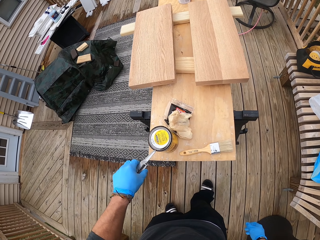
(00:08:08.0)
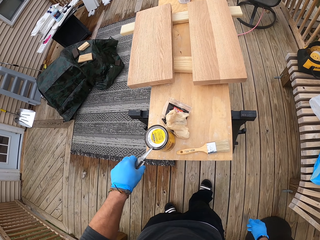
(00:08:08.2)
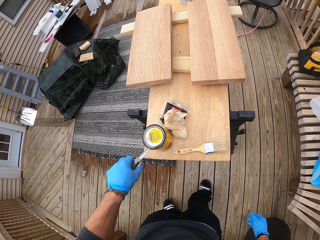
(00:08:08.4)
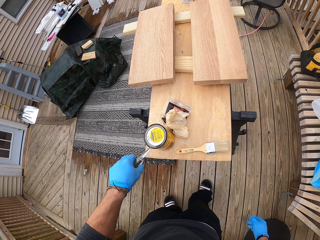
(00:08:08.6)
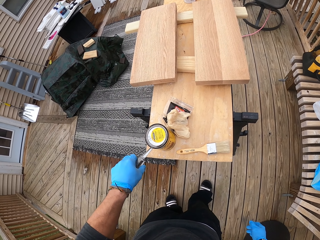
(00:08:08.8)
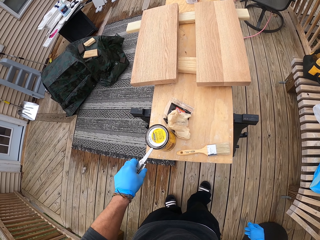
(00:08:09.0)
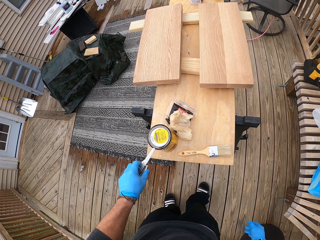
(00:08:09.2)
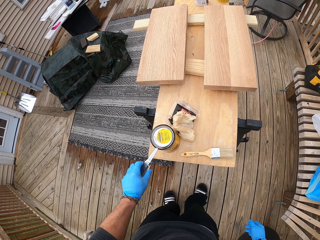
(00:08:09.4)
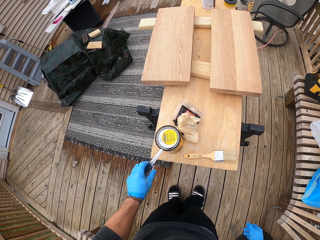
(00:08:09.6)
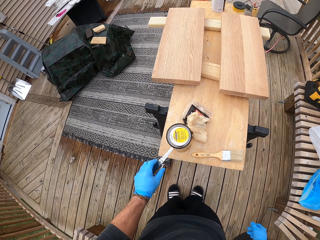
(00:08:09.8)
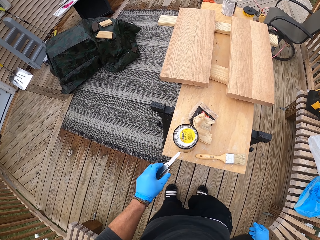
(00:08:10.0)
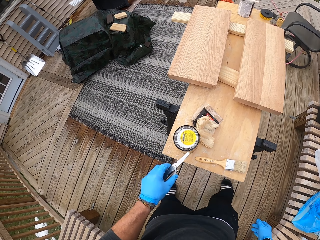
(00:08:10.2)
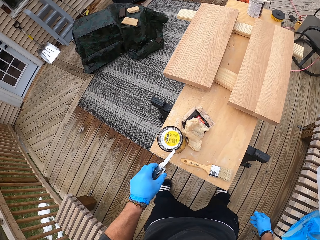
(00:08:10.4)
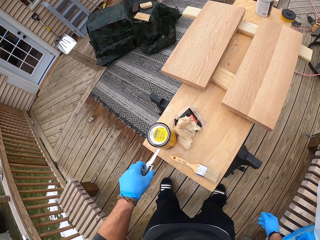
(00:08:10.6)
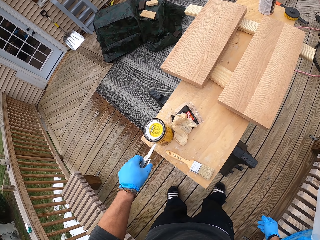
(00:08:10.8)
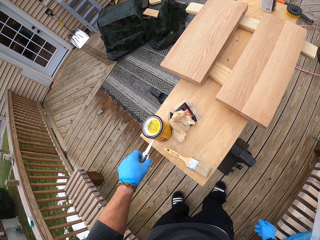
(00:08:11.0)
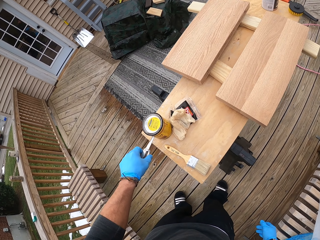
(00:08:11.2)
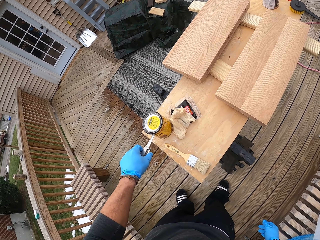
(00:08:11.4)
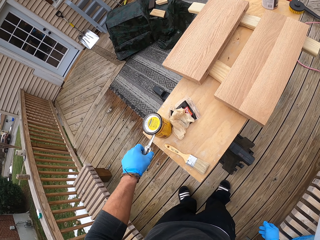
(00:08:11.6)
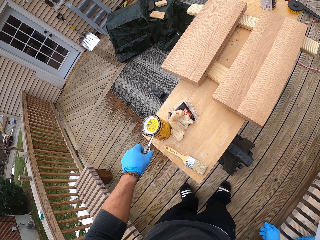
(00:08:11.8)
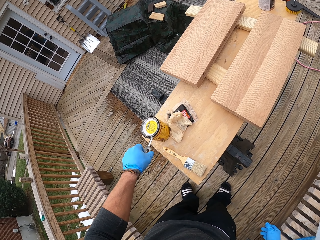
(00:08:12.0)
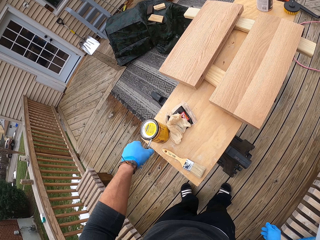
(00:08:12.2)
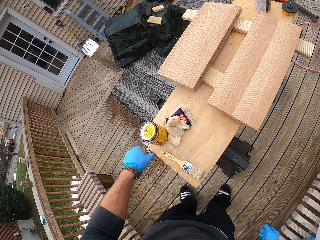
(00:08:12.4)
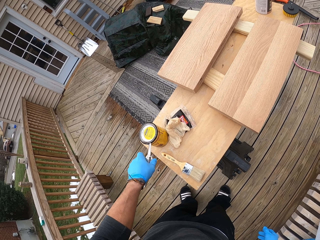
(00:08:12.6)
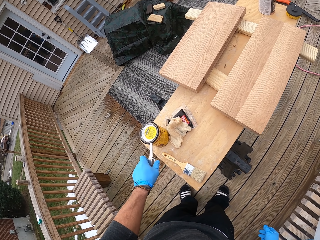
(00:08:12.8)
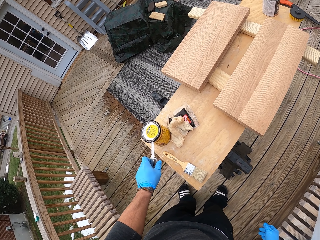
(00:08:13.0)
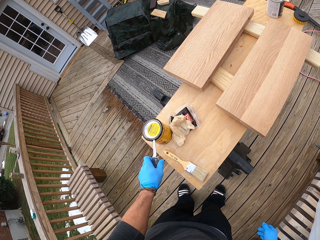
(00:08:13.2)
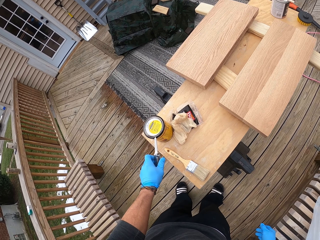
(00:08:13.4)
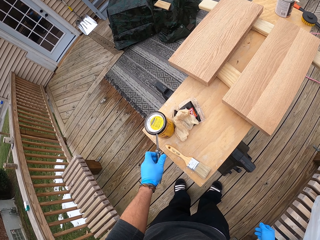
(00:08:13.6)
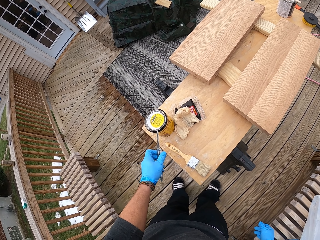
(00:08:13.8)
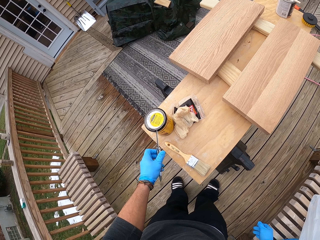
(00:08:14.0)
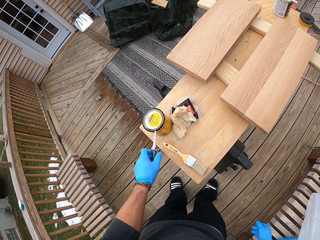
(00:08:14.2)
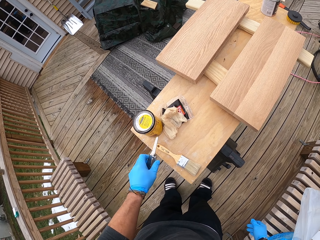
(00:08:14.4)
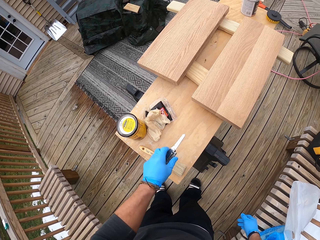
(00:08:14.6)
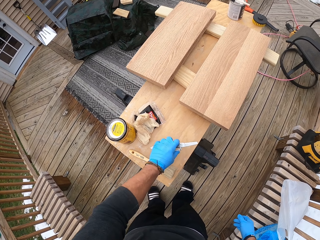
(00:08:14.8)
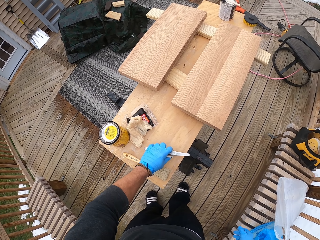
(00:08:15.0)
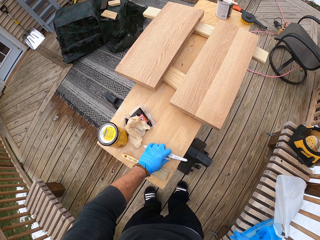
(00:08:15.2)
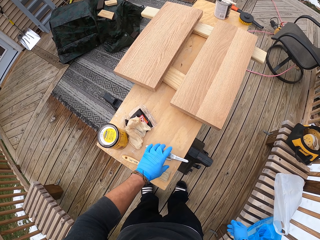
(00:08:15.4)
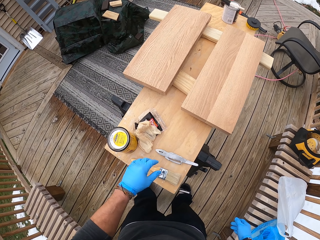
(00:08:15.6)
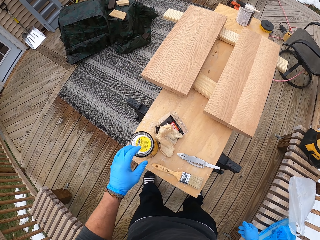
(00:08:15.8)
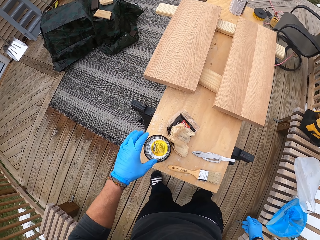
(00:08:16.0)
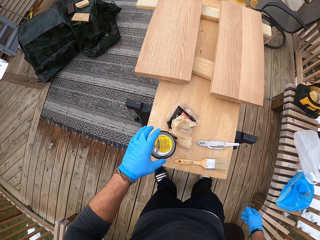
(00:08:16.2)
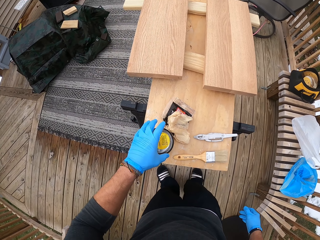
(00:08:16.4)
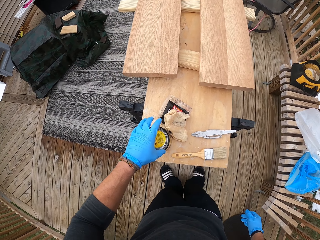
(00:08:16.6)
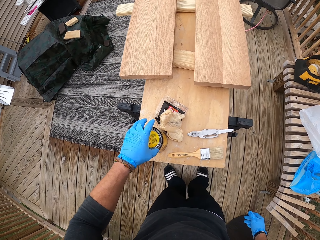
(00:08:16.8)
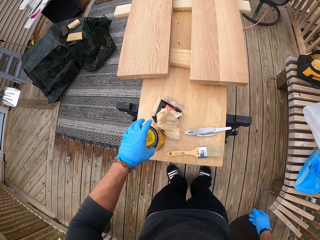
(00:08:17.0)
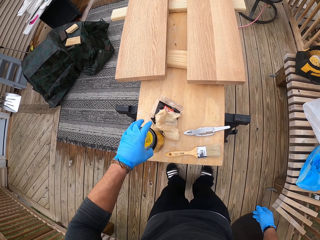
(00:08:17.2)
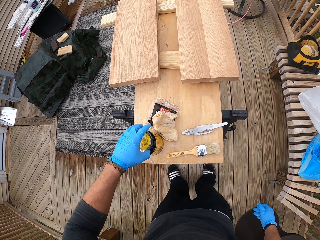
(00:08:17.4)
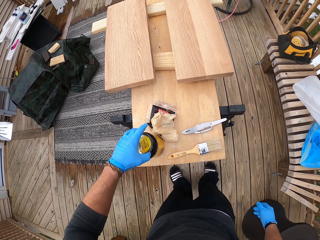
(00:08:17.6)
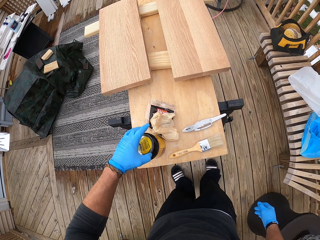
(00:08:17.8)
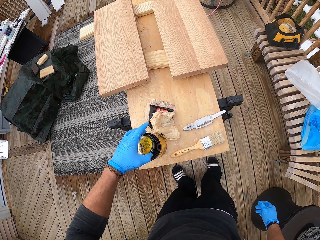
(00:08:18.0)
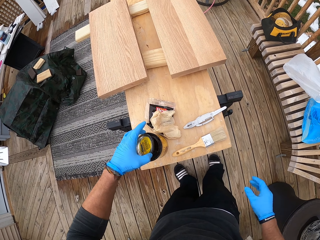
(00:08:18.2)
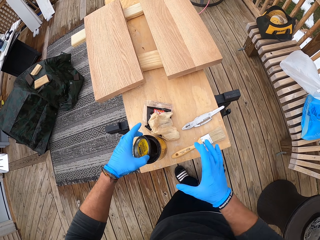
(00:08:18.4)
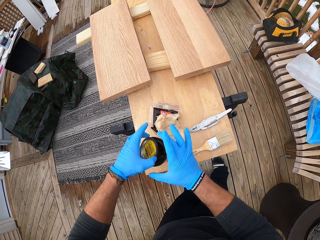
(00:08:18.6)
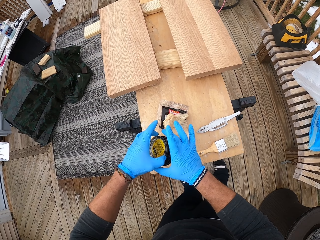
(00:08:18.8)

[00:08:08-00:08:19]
The camera wearer opens the paint. He drops the opening knife on the table with his left hand. He picks up the paint. He takes the lid off the paint can with his left hand.

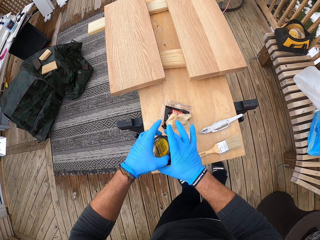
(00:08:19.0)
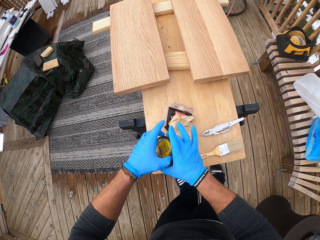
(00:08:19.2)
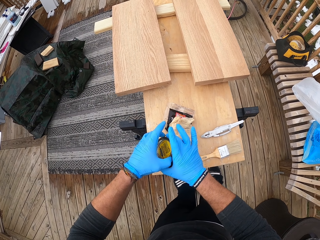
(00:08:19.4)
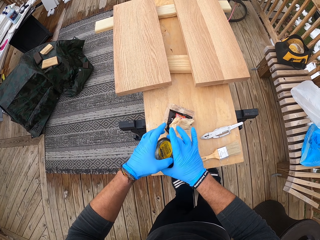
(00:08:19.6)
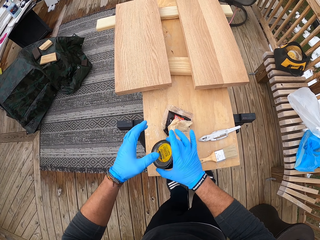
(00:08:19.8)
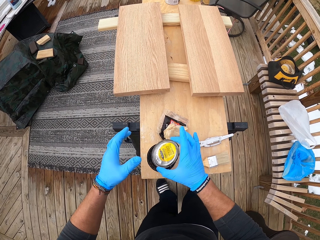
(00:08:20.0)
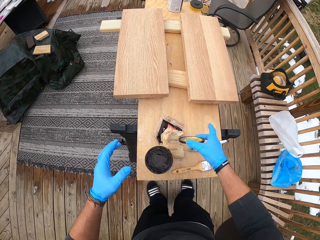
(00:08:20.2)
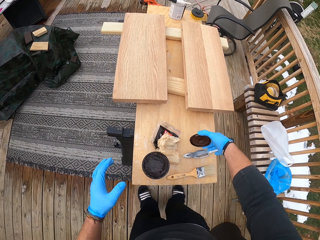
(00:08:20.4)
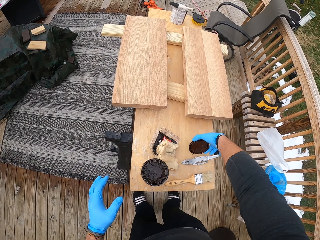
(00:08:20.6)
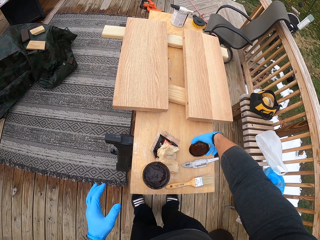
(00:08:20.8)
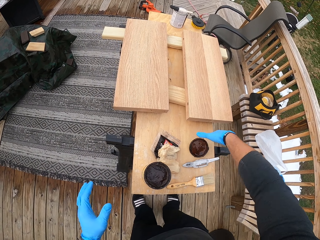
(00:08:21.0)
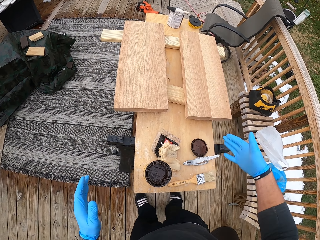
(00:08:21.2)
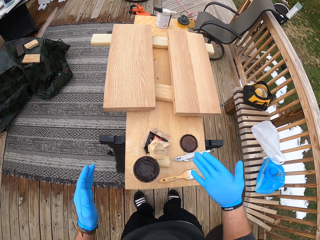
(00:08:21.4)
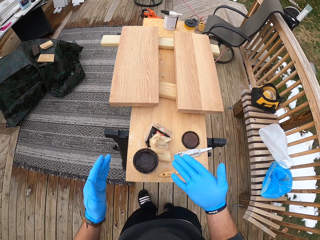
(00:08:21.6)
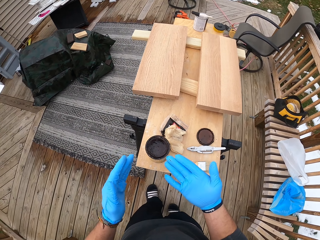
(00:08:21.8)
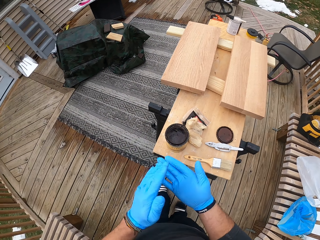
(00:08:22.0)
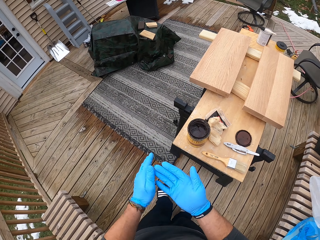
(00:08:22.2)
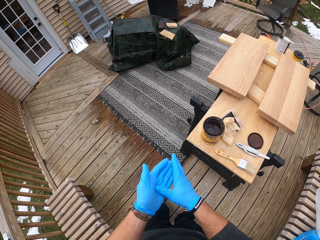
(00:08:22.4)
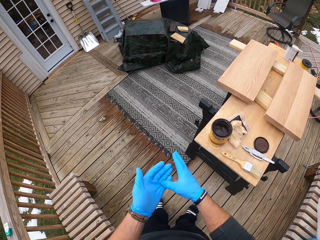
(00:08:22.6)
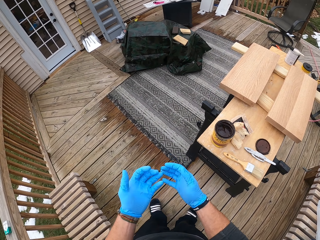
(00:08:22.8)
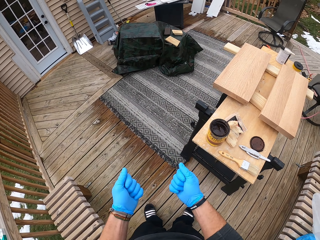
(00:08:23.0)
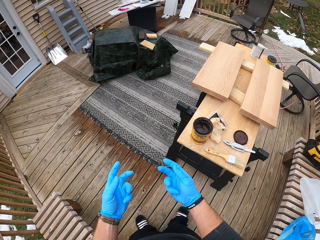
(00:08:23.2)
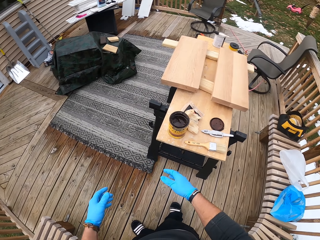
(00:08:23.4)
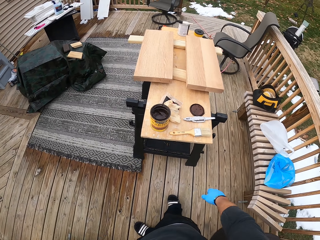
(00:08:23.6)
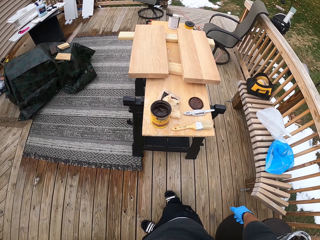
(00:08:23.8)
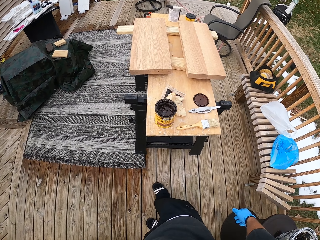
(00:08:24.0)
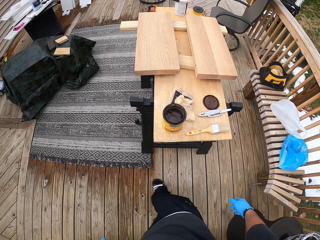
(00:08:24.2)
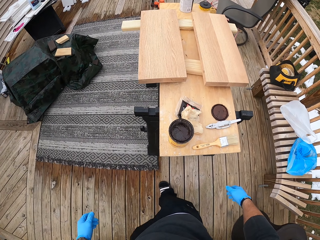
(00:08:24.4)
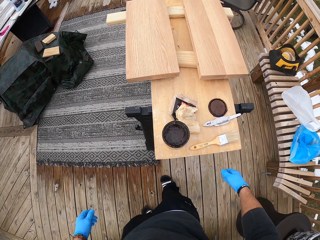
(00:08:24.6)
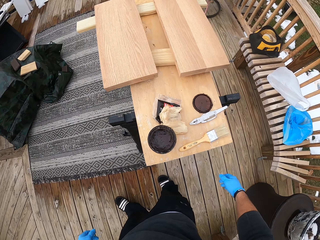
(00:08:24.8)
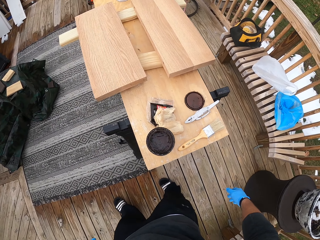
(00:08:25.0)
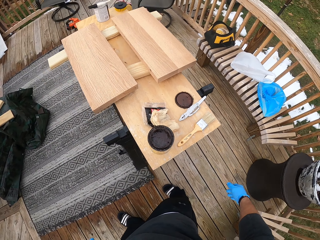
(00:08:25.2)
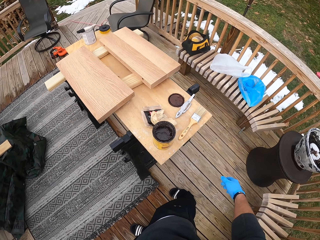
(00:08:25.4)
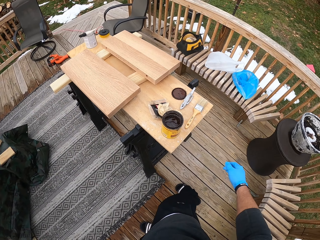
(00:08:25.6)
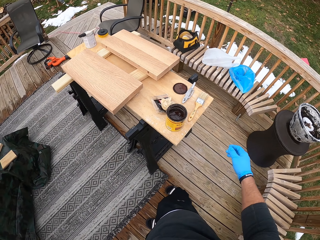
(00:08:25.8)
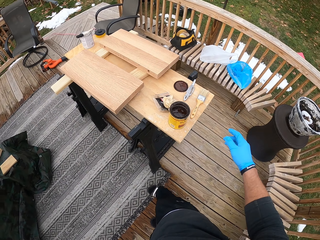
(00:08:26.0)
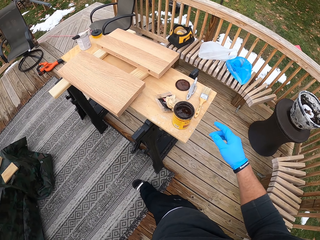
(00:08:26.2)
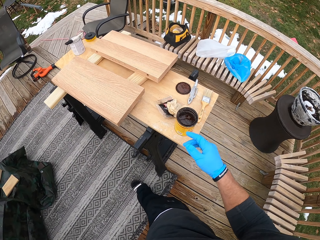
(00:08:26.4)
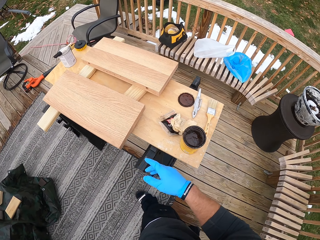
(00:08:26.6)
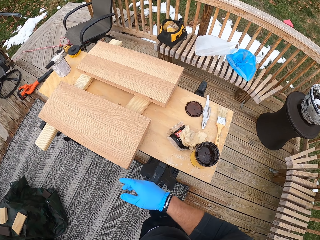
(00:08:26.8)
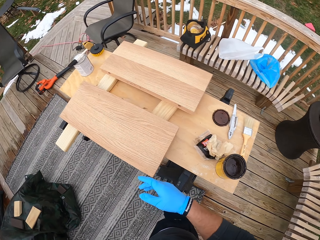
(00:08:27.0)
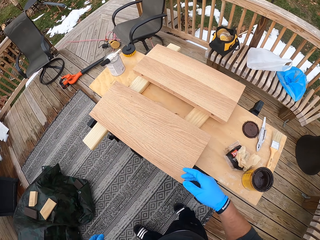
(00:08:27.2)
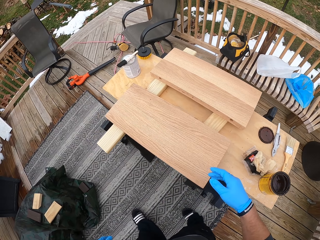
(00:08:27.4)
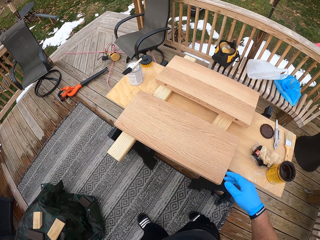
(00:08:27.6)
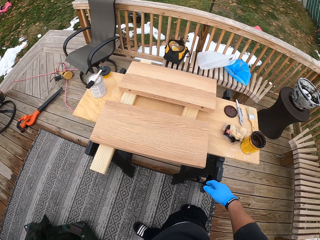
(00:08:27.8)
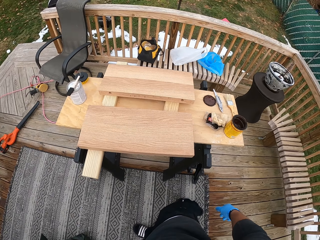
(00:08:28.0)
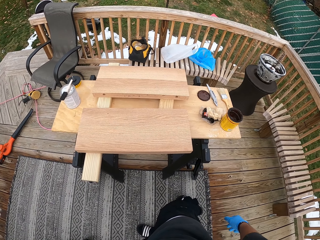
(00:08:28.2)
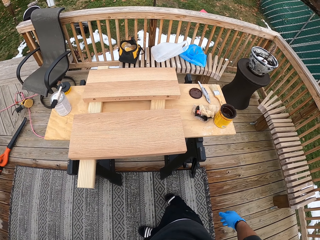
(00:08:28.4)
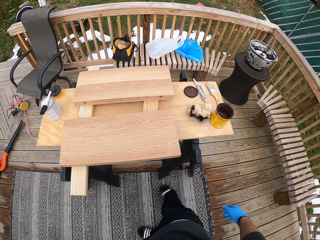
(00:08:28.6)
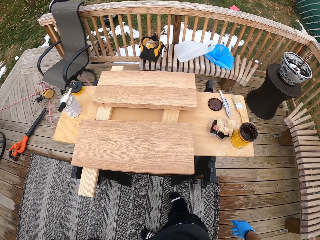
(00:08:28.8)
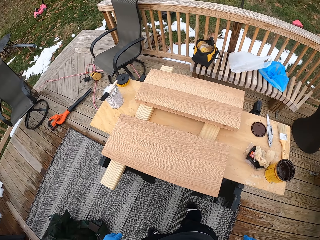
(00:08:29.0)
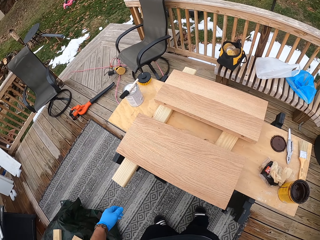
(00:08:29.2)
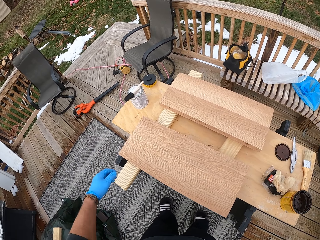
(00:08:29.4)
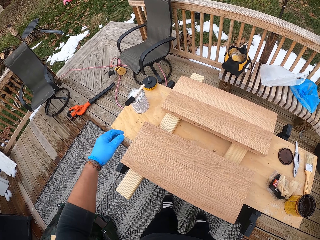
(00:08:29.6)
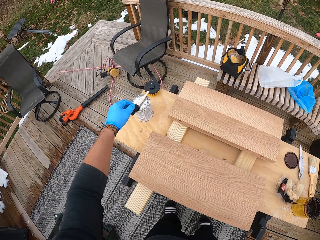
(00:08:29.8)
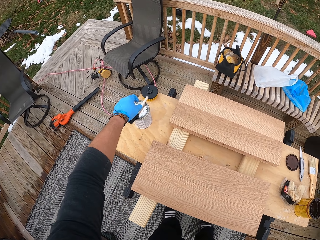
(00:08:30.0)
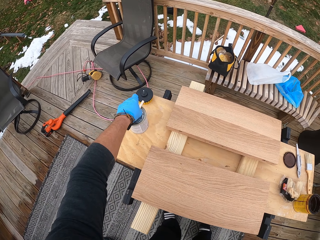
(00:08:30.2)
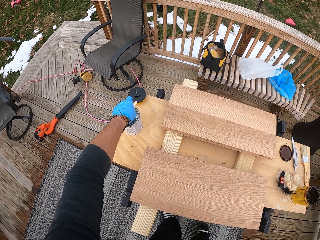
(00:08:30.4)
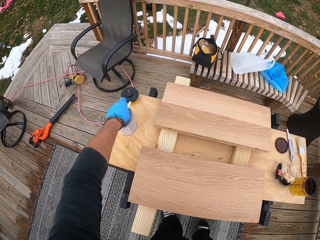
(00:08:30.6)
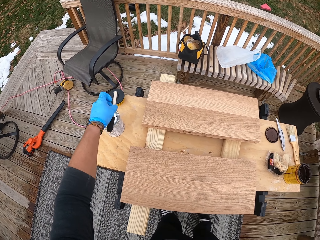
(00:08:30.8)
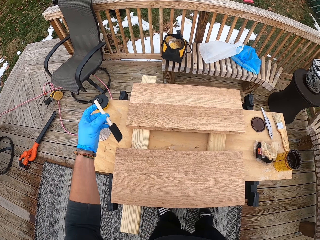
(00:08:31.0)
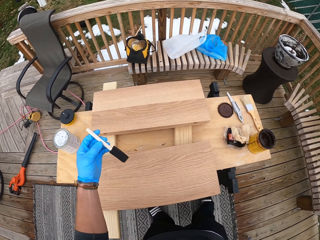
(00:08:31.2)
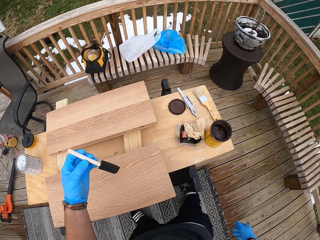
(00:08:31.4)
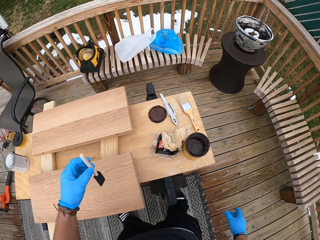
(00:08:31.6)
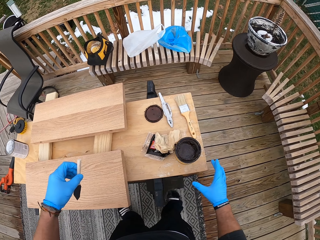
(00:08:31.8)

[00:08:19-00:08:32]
The camera wearer takes the lid off the paint can with his right hand. He drops the lid on the table with his right hand. He examines the hands, rubs the hands, and walks around. He picks up the paintbrush on the paint can on the table with his left hand.
